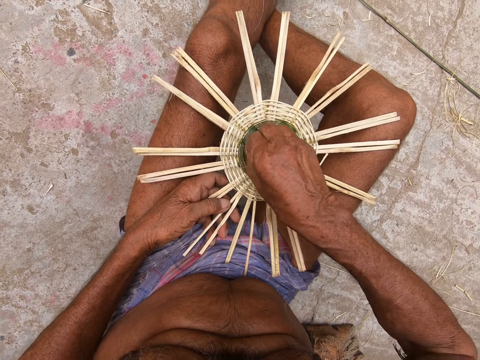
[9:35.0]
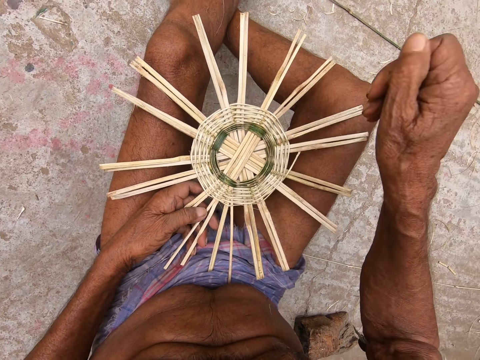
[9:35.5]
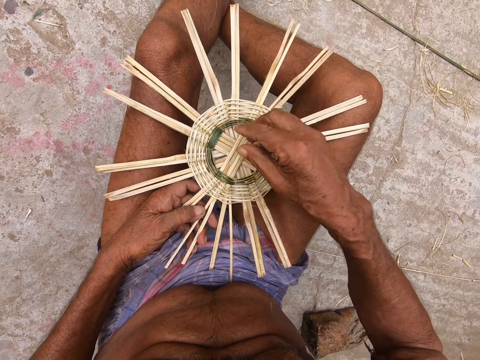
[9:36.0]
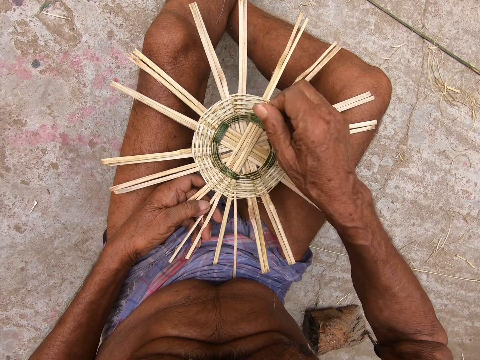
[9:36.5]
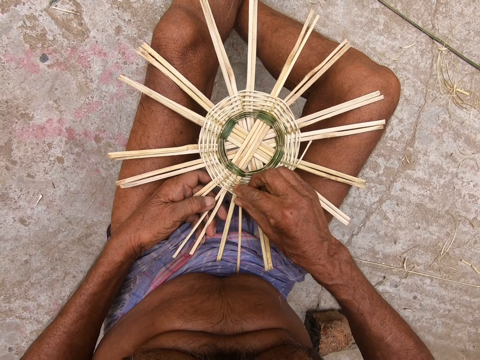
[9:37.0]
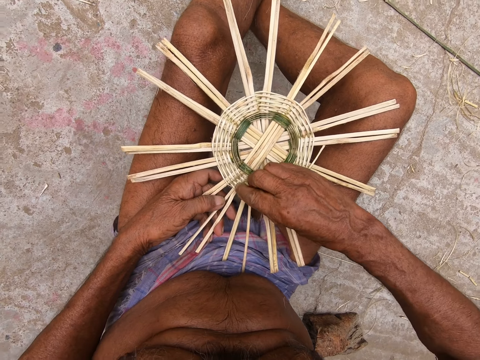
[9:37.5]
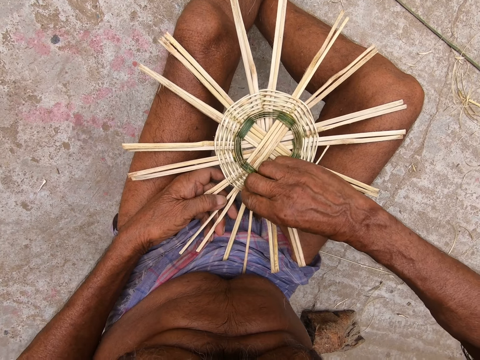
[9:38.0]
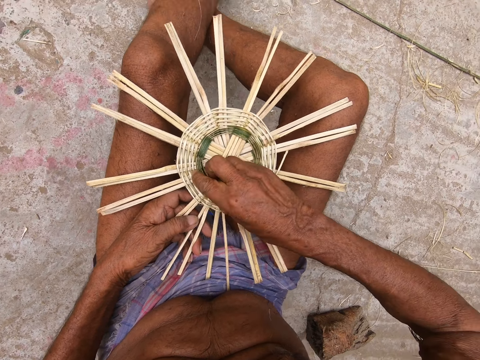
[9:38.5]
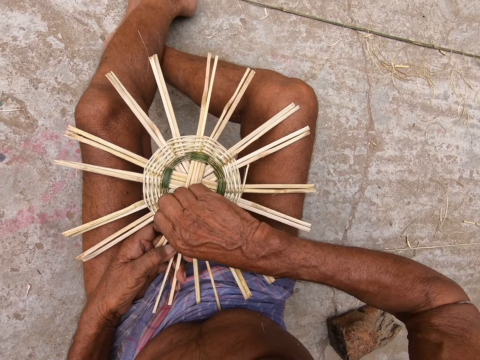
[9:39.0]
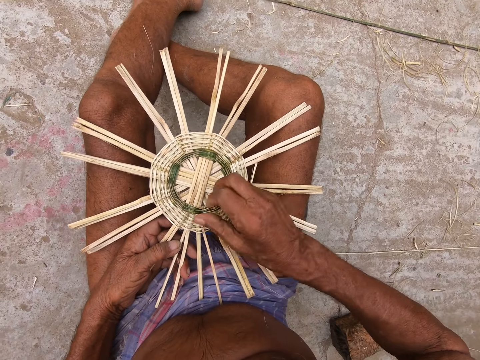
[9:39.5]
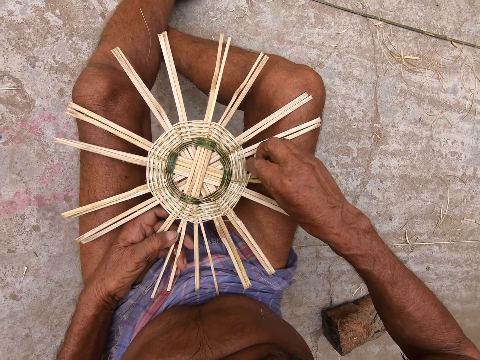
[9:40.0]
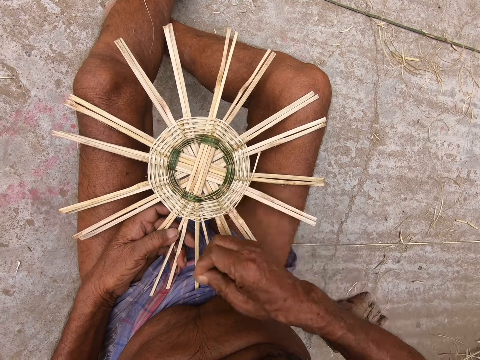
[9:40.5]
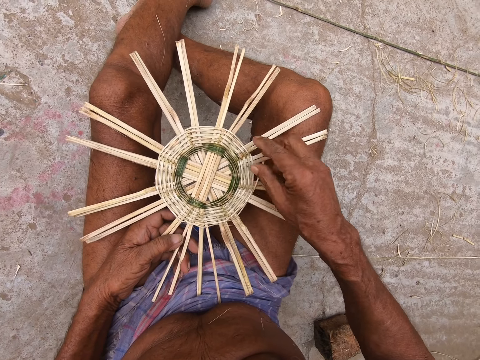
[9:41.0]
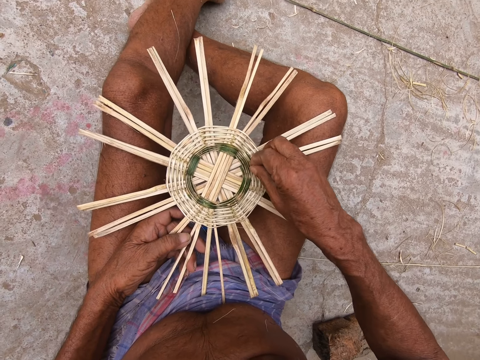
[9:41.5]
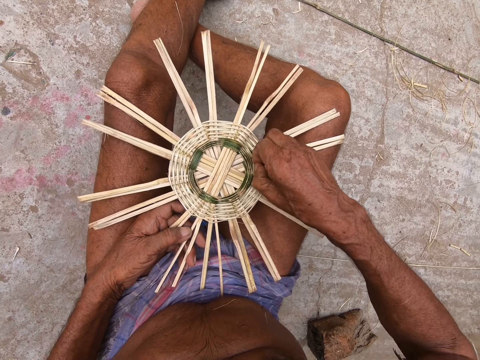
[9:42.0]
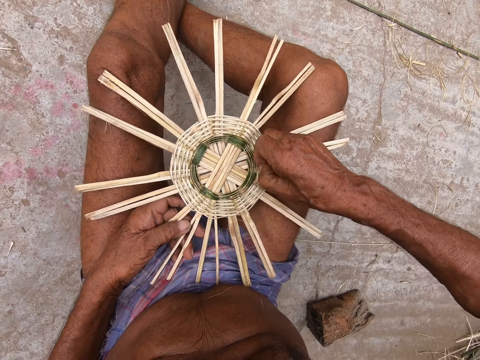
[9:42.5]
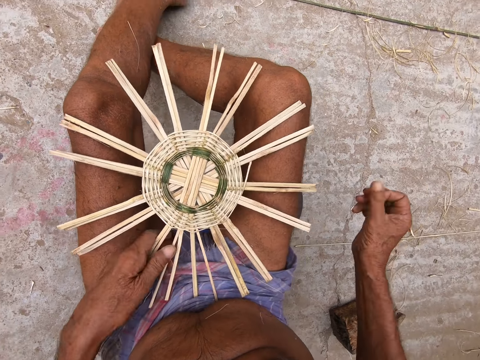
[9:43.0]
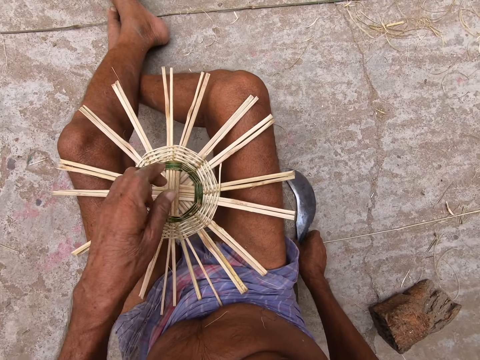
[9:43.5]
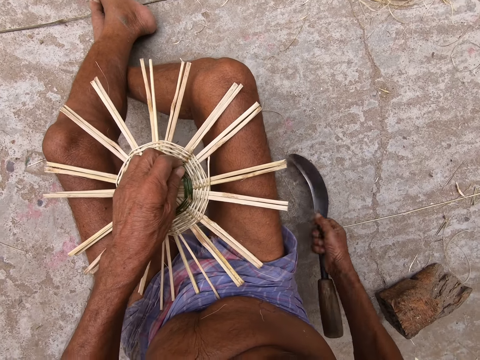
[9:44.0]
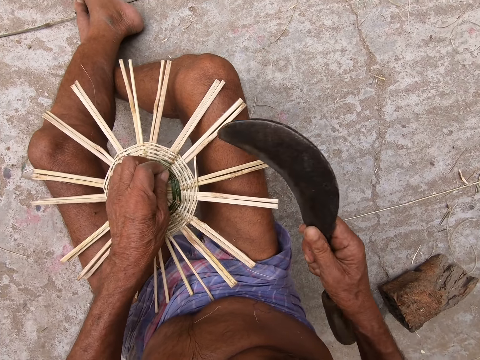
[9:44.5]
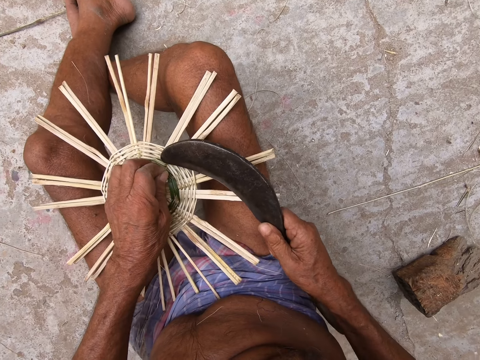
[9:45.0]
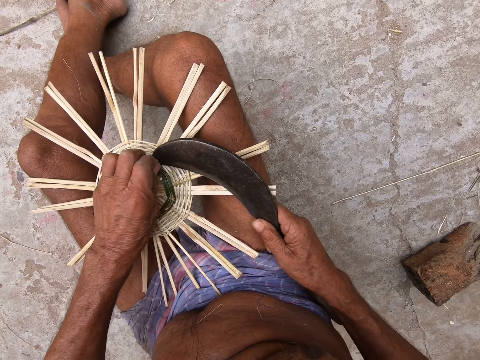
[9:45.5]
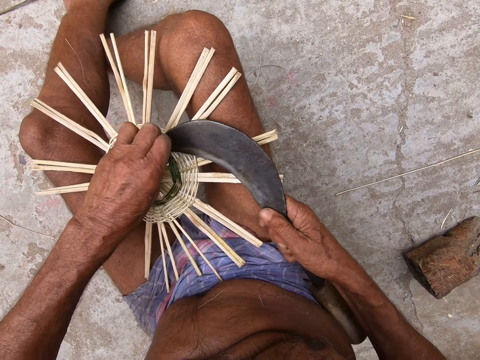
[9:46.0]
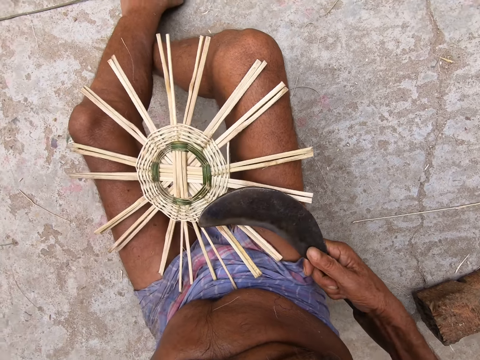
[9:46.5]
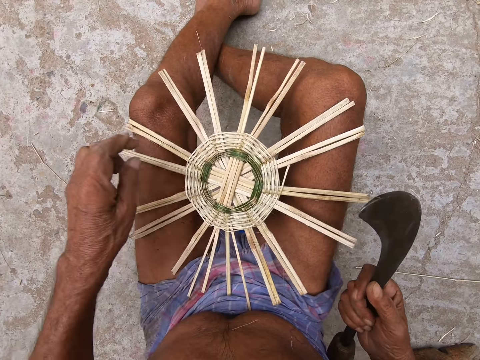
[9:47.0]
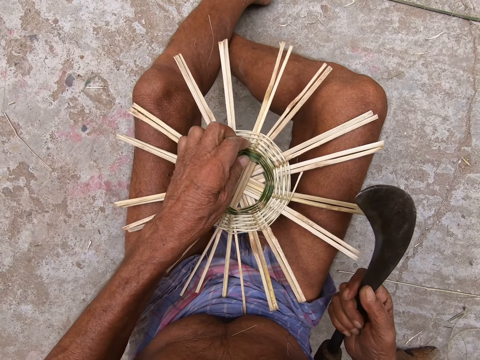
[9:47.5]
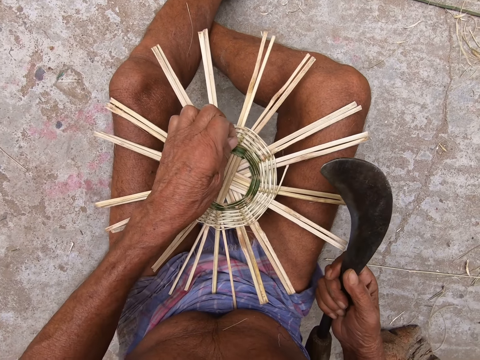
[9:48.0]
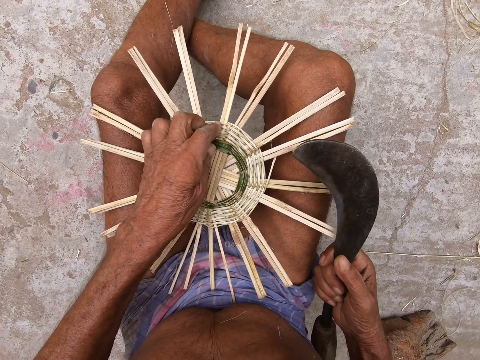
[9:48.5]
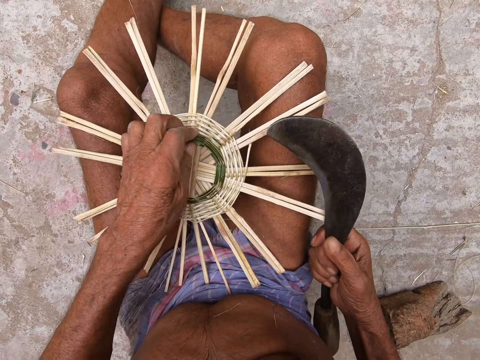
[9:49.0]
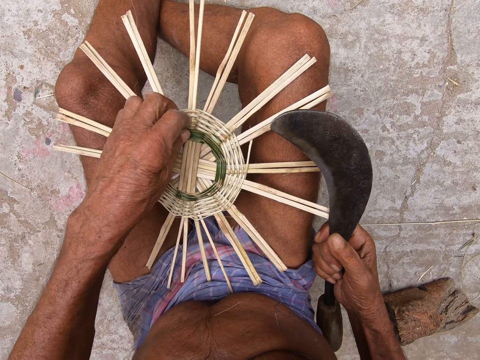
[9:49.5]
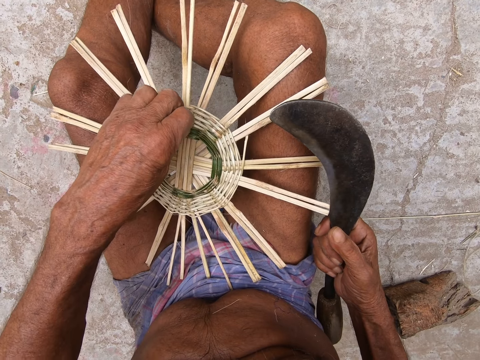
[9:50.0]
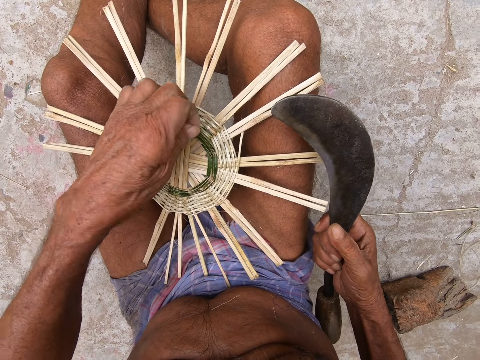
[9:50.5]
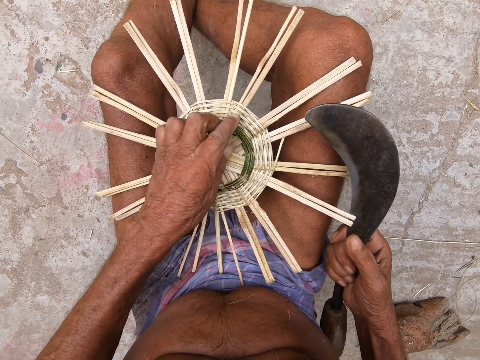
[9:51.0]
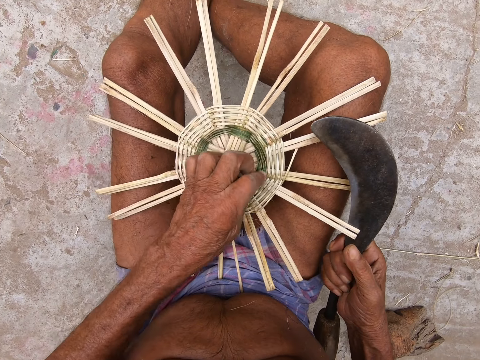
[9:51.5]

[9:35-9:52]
The camera wearer removes the fiber. He picks up the sickle from the floor with his right hand. He holds a wicker on the basket base with his left hand. He cuts the wicker from the basket base with the sickle in his right hand. He removes the wicker from the basket base with his left hand. He touches the fiber.

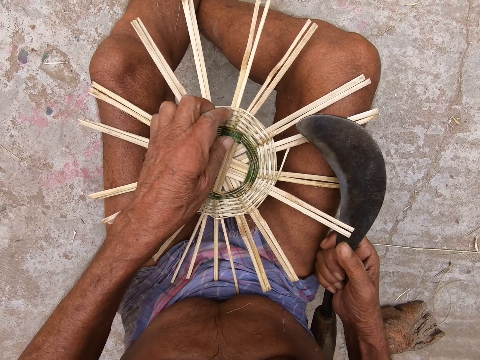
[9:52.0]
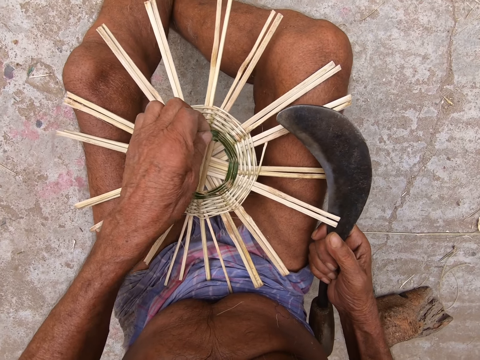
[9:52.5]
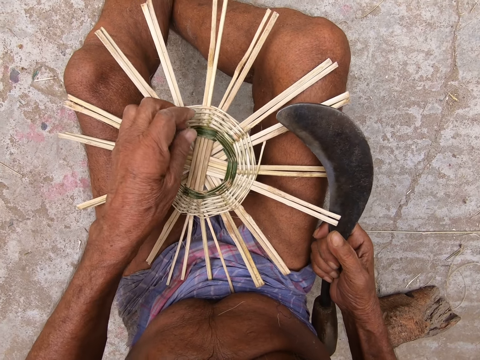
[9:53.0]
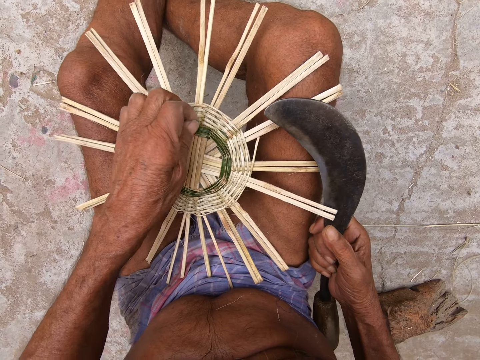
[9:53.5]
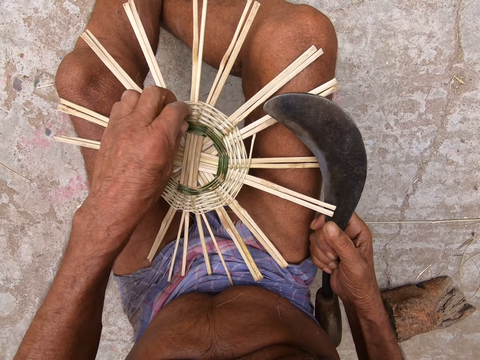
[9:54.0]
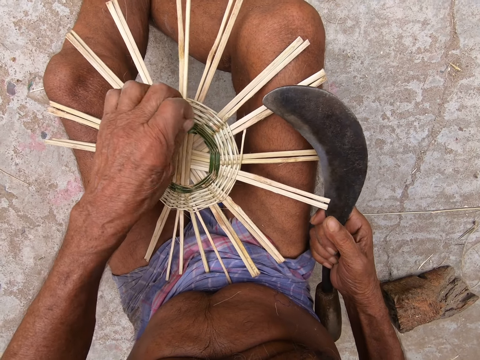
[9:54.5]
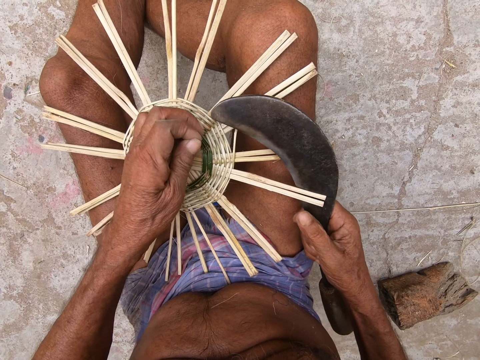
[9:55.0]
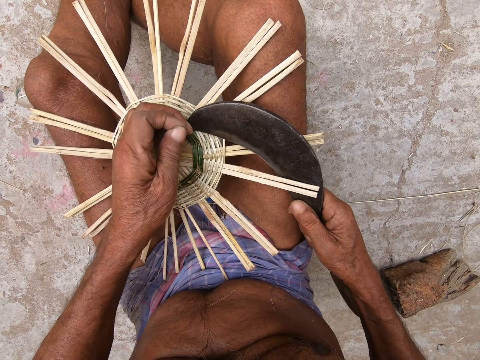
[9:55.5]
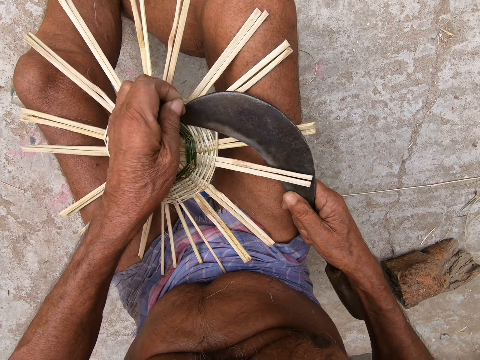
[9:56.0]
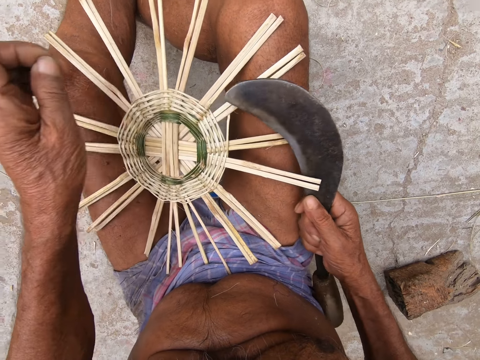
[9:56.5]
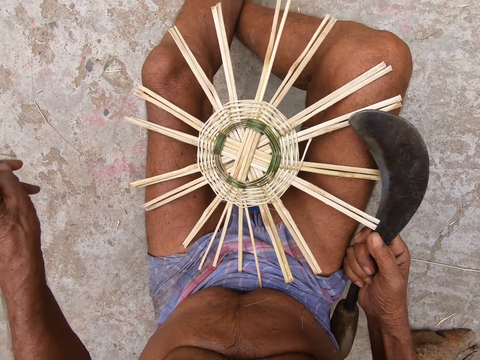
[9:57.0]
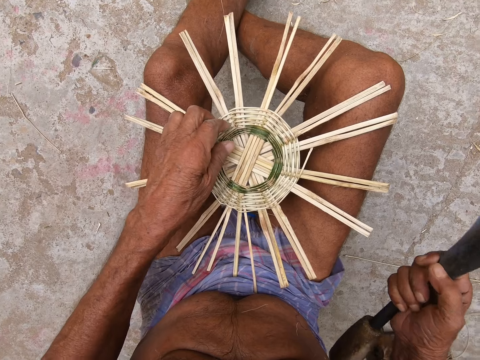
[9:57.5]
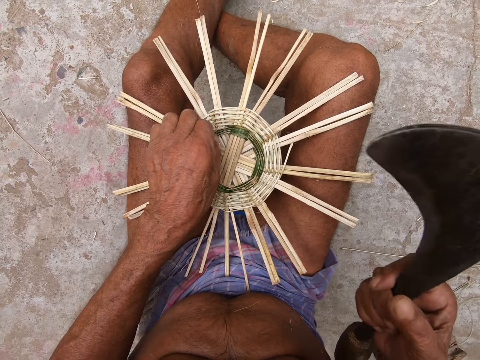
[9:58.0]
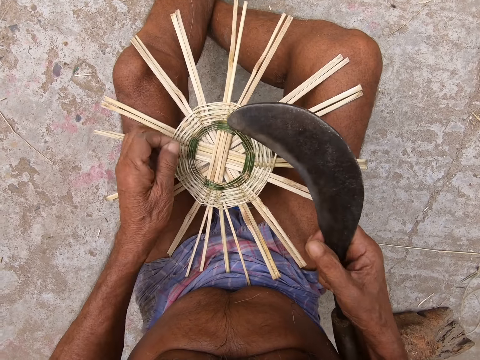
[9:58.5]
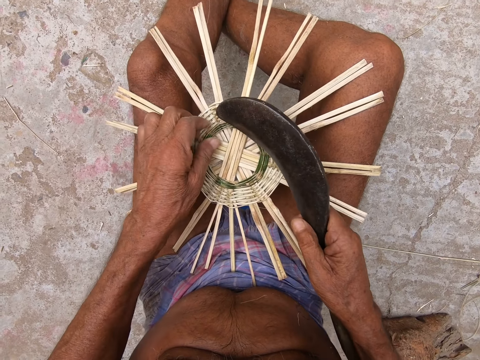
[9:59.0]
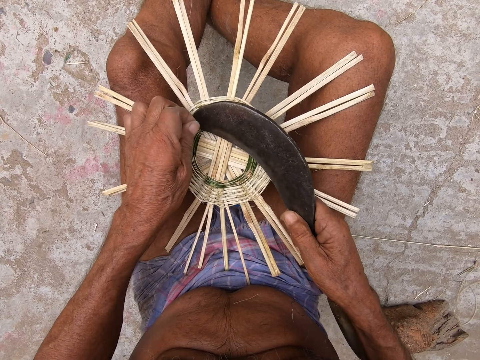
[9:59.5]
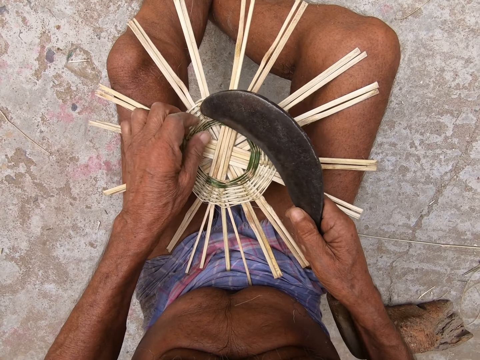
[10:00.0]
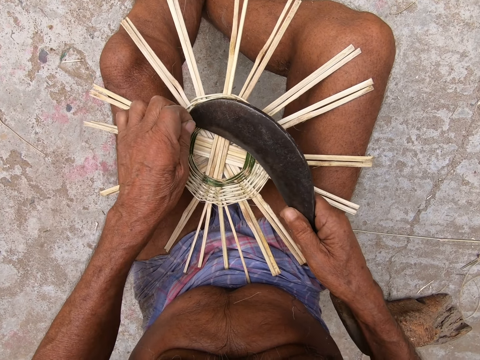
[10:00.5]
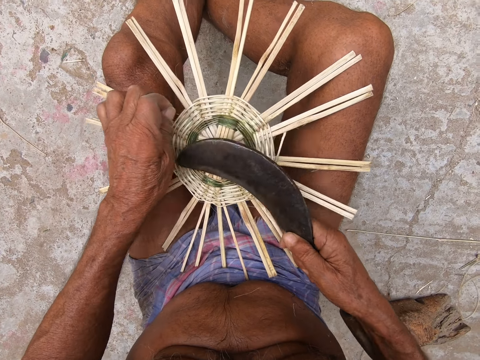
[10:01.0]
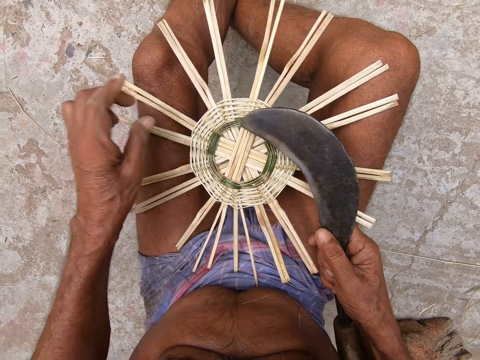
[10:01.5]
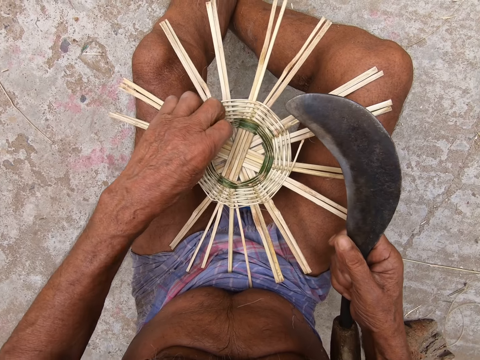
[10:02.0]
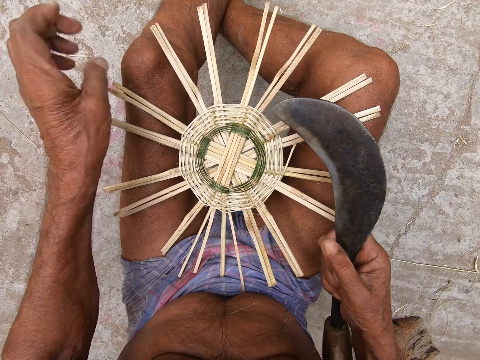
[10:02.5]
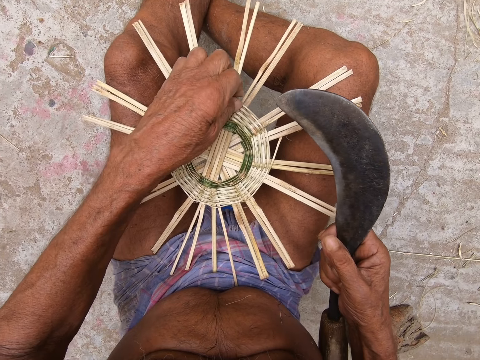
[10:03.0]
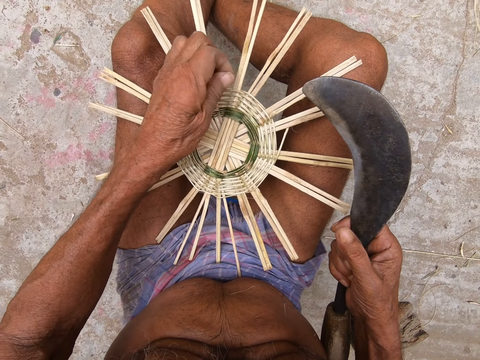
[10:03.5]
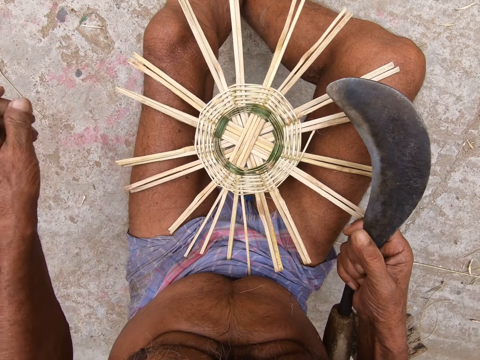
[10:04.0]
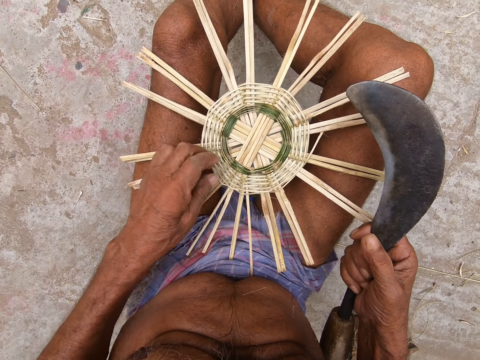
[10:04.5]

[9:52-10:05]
The camera wearer cuts the fiber. He cuts a wicker from the basket base with the sickle in his right hand. He removes the wicker from the basket base with his left hand.
